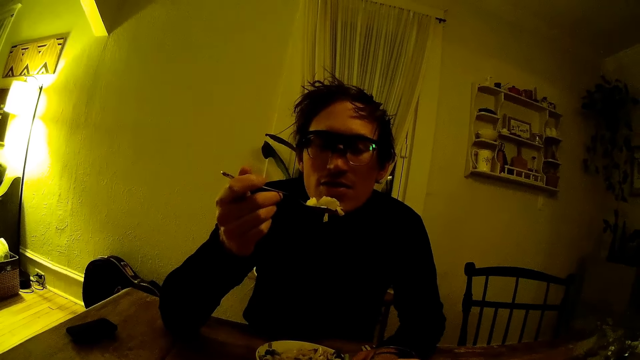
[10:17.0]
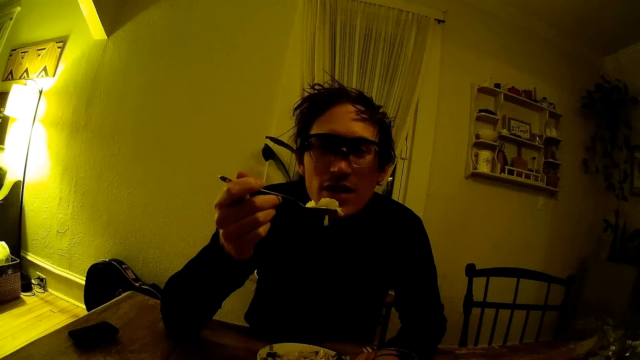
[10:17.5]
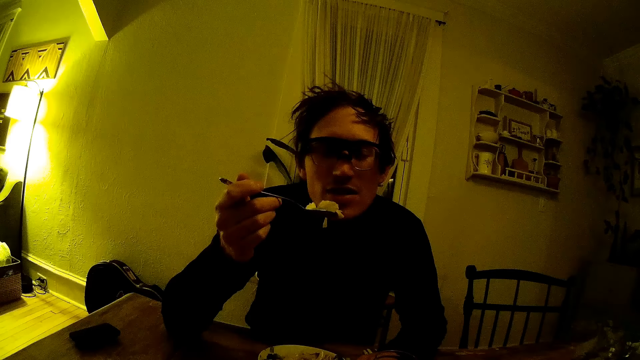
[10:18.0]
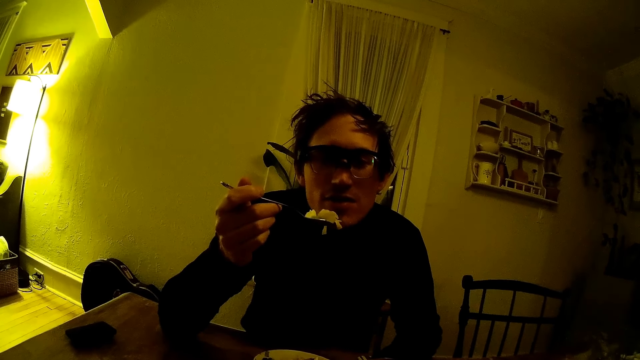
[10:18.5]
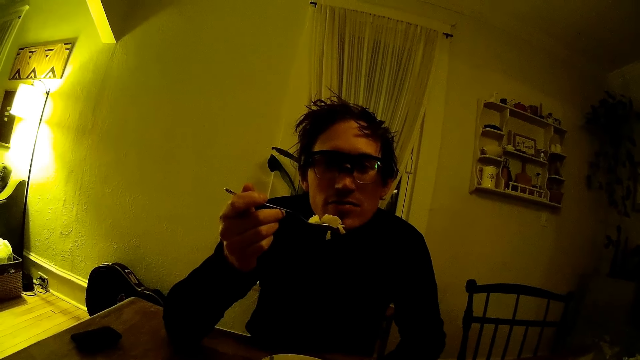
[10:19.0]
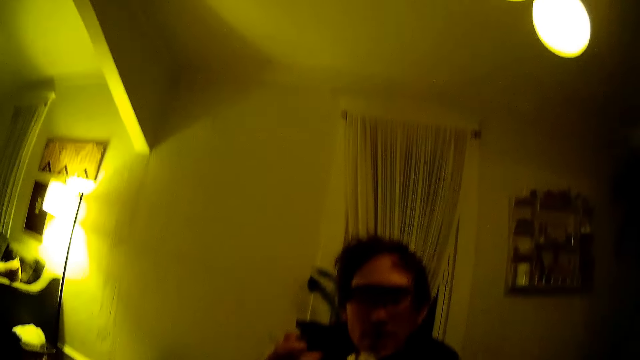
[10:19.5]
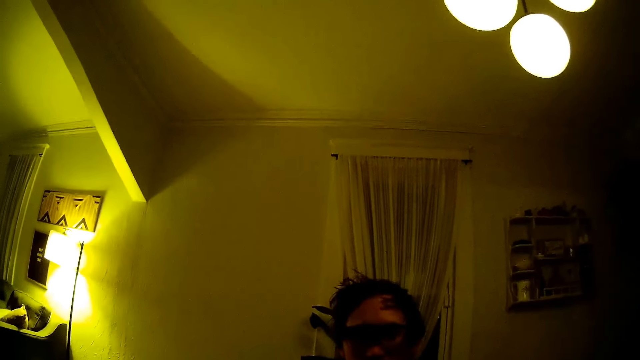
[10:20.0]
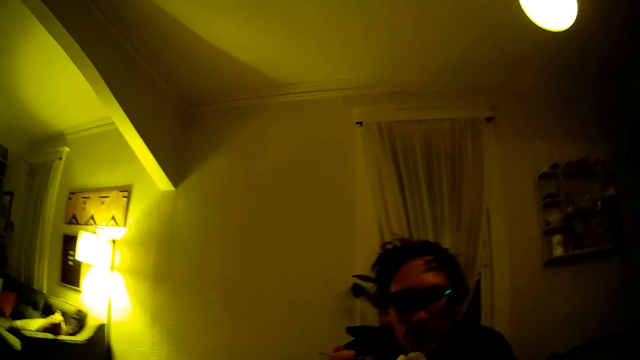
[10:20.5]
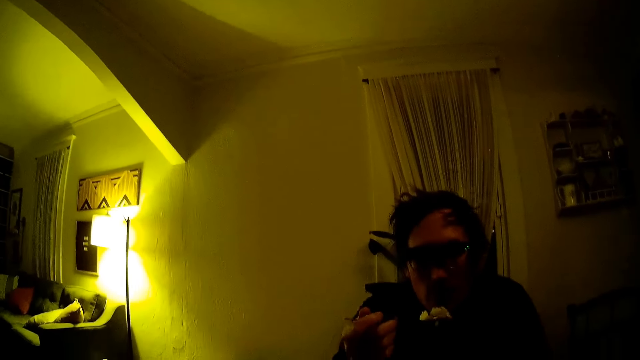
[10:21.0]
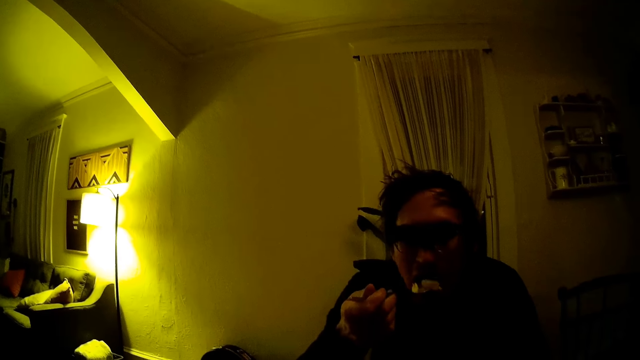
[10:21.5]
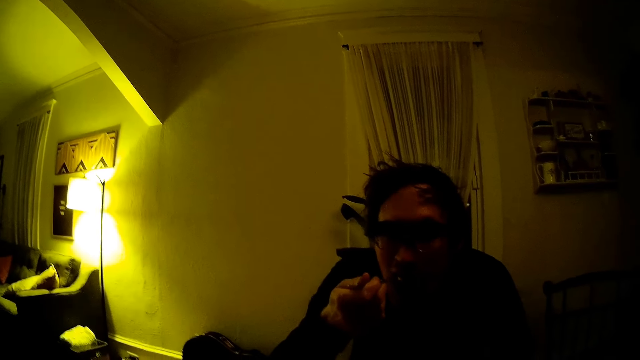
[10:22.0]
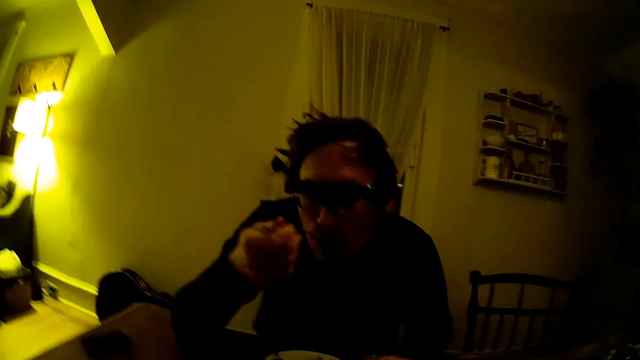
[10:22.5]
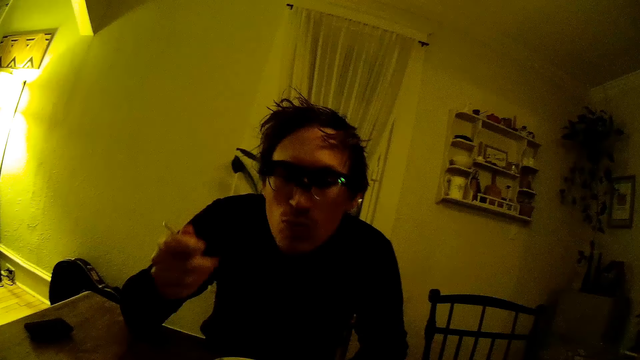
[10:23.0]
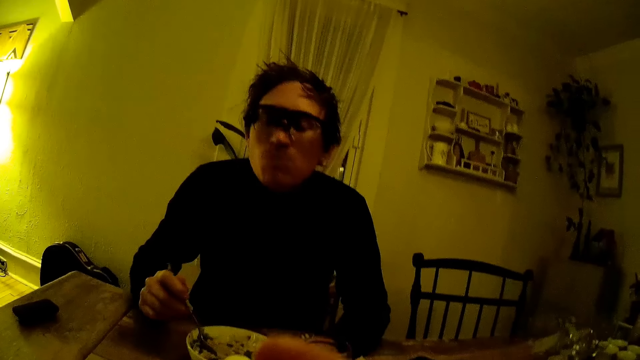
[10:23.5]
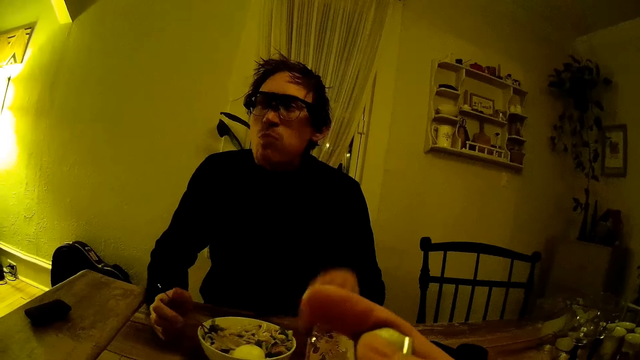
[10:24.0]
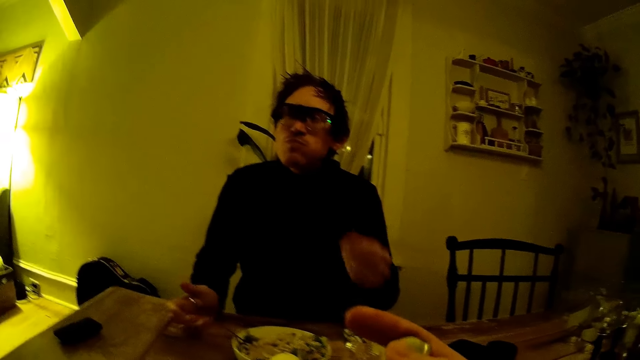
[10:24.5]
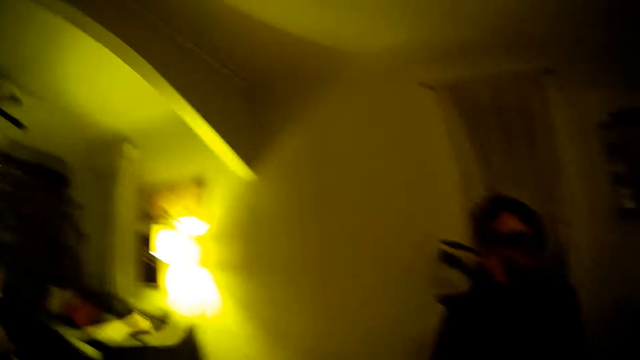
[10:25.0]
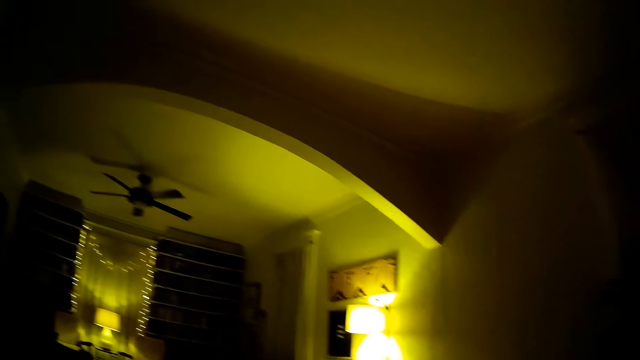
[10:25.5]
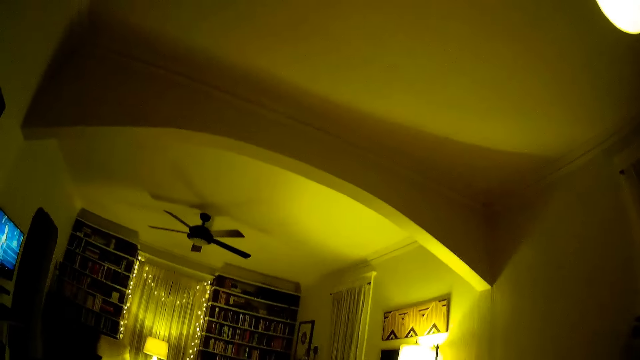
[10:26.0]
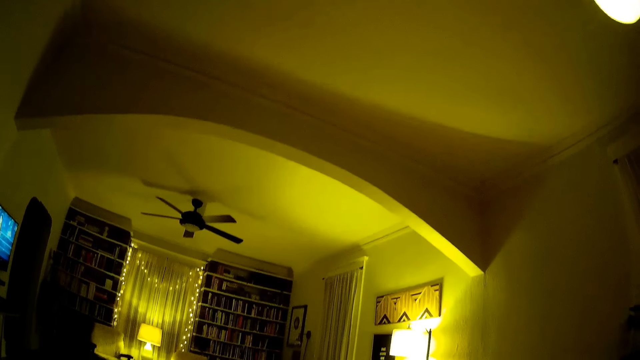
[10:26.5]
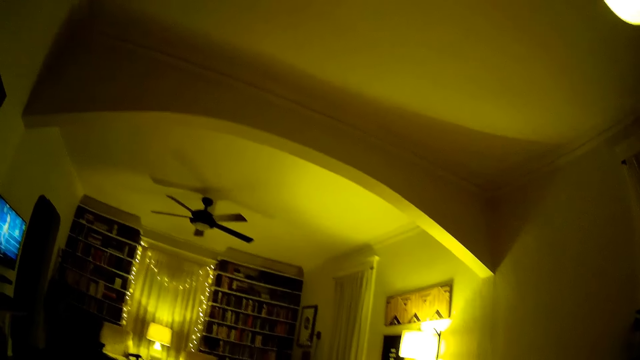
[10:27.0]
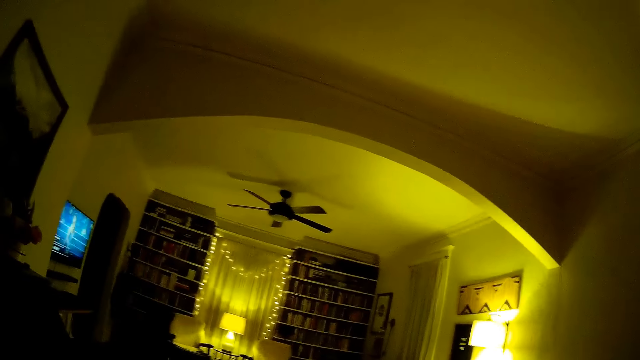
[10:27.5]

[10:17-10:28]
The camera wearer converses with a man in the room. The man eats food with a spoon. The camera wearer moves a hand on the table. The man drops the spoon into a plate of rice with his right hand.

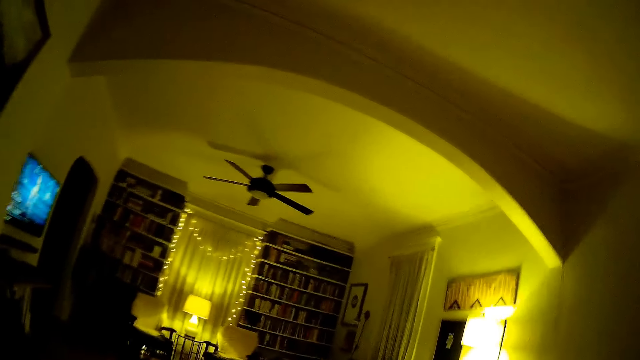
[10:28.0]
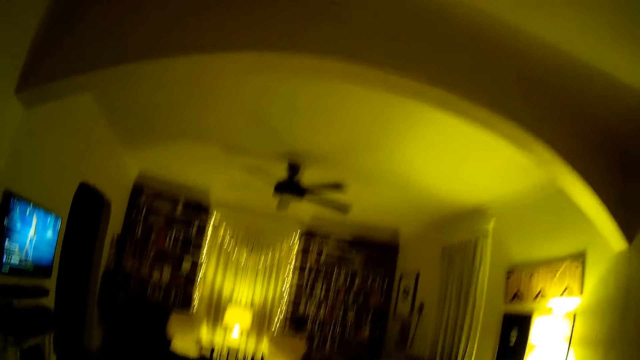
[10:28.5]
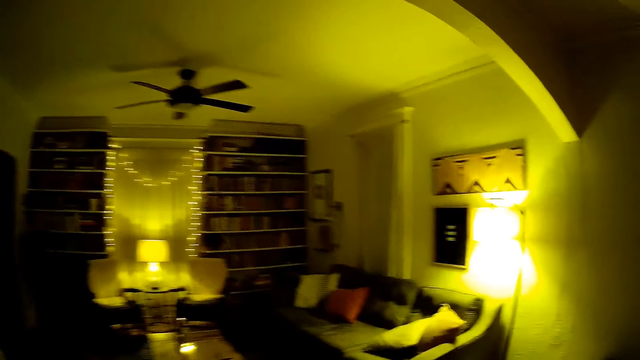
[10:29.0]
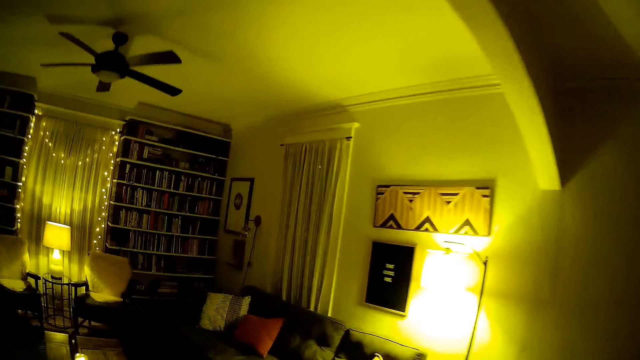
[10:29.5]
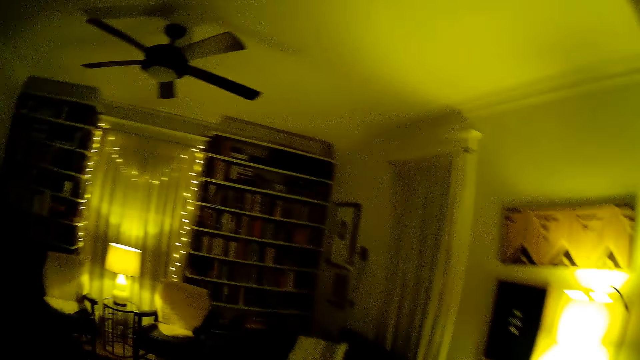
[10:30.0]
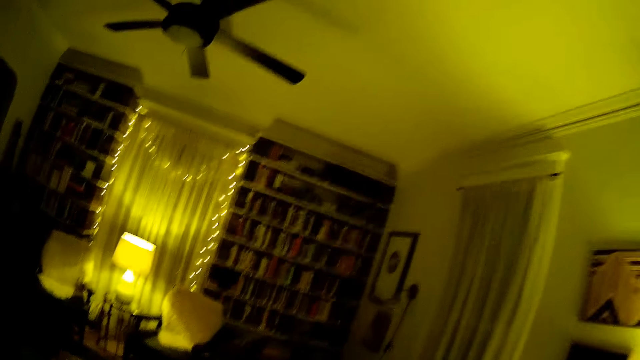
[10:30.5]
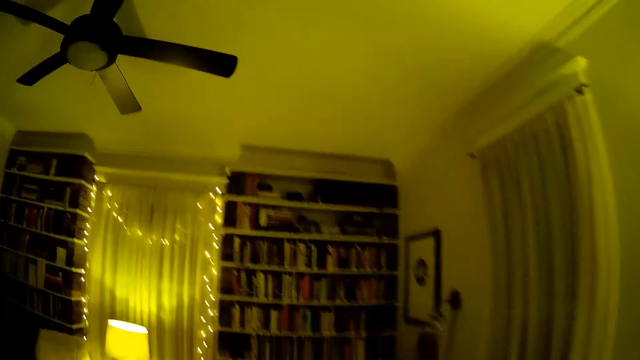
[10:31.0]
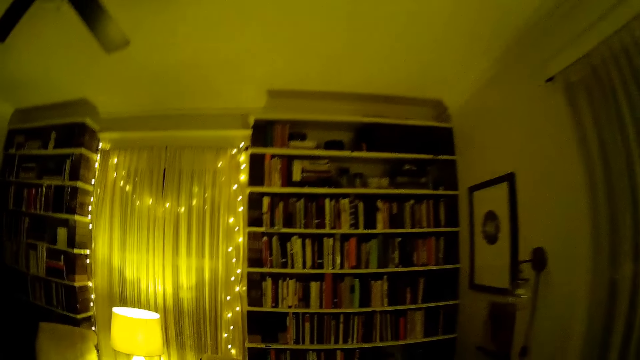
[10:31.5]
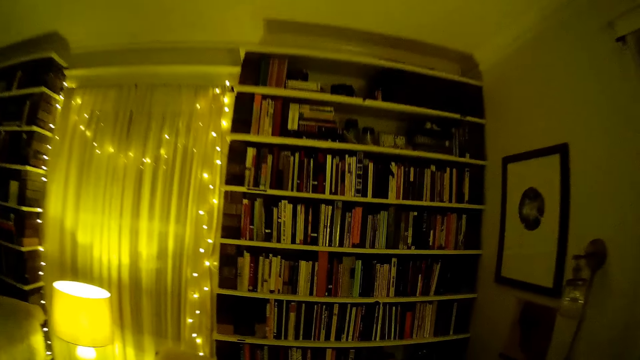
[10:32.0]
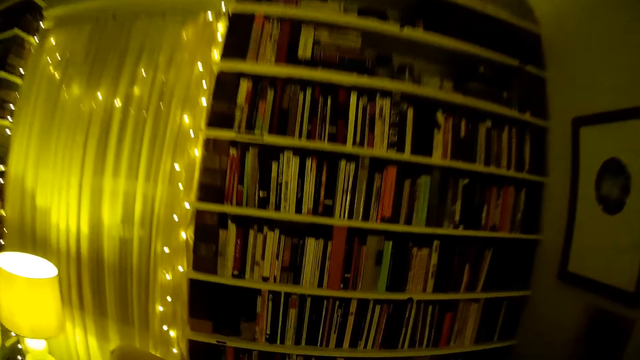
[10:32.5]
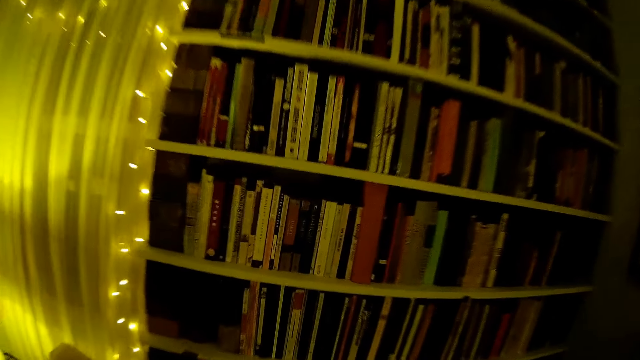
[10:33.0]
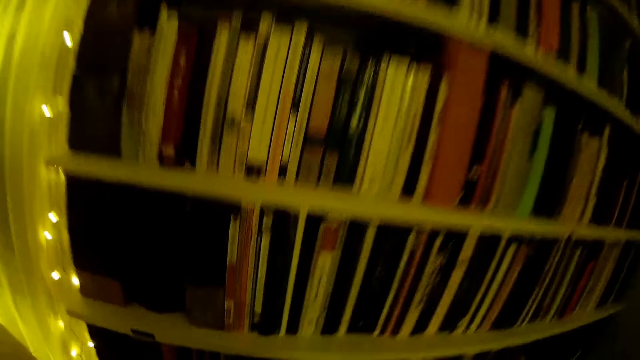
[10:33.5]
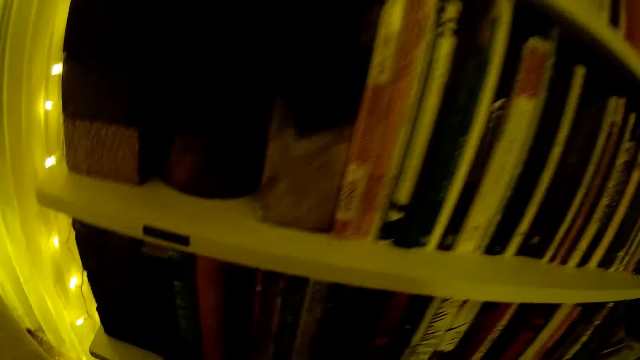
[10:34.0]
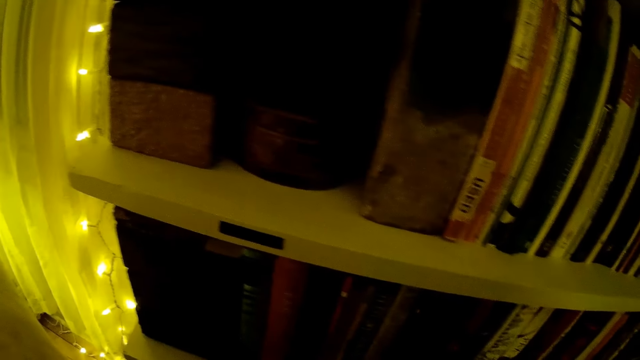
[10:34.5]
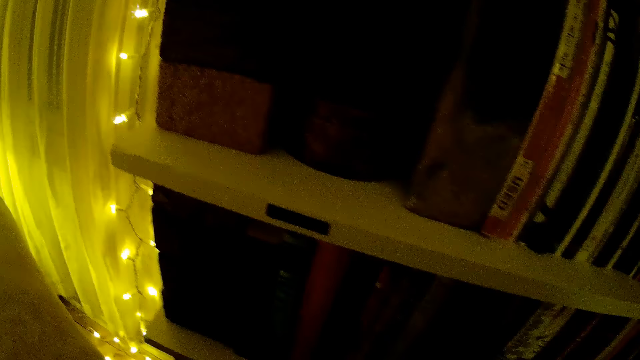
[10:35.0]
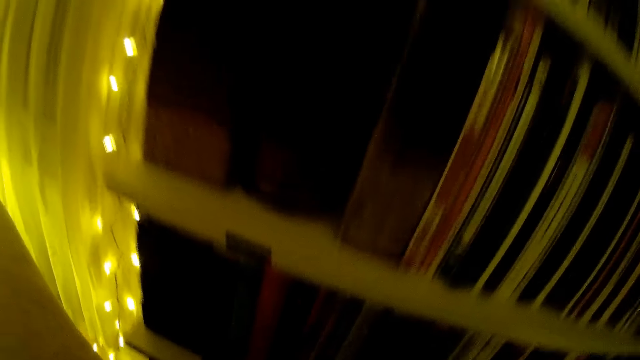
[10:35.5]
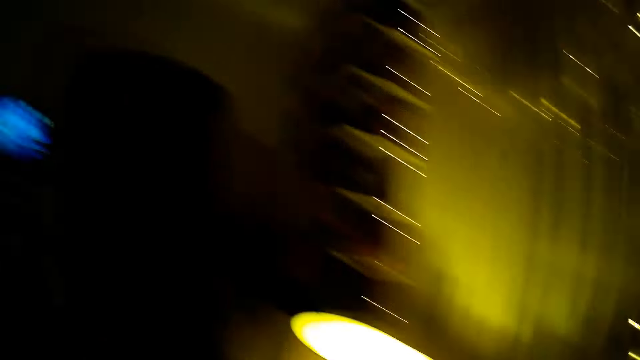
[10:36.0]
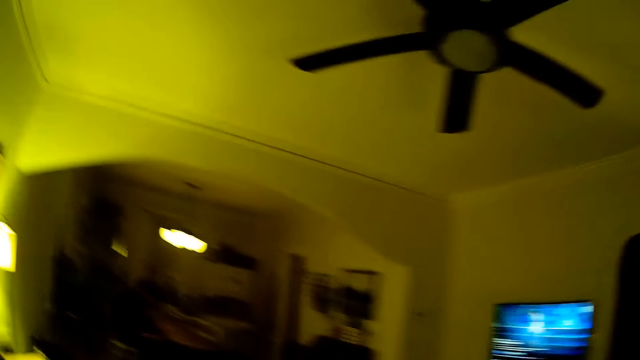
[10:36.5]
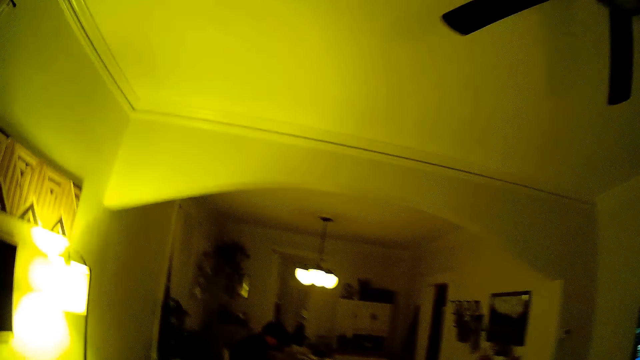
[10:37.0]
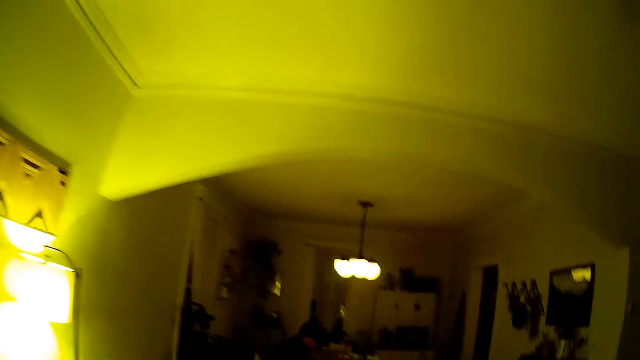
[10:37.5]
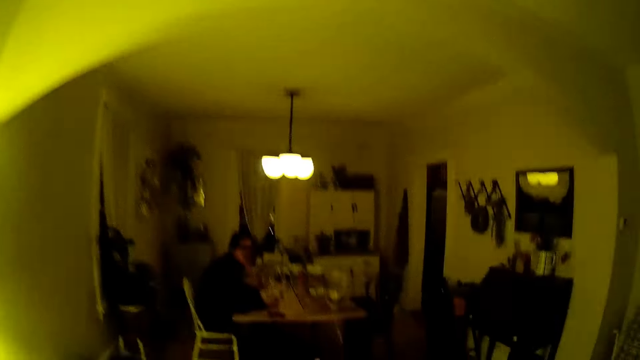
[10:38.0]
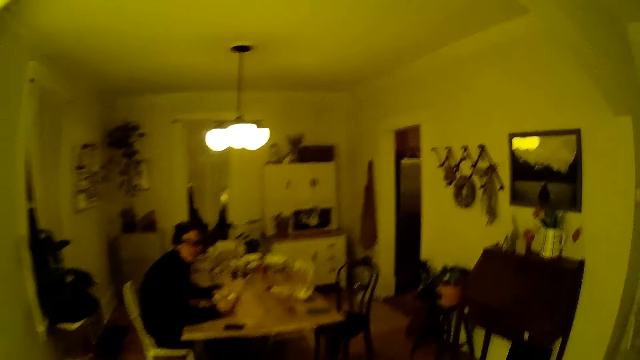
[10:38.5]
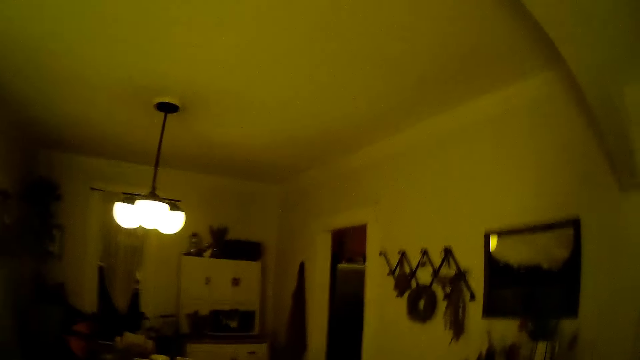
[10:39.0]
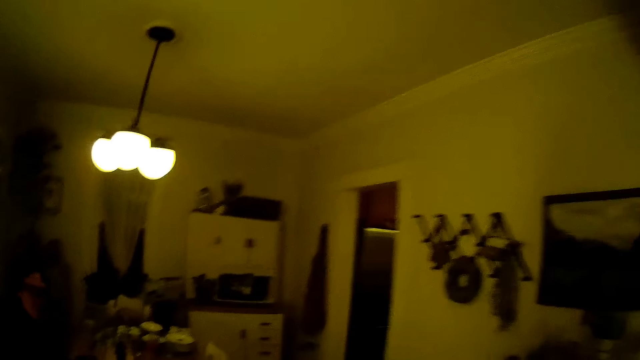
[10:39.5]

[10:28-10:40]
The camera wearer walks into a sitting room. A man converses with the camera wearer. The man sits on a chair in the room.
